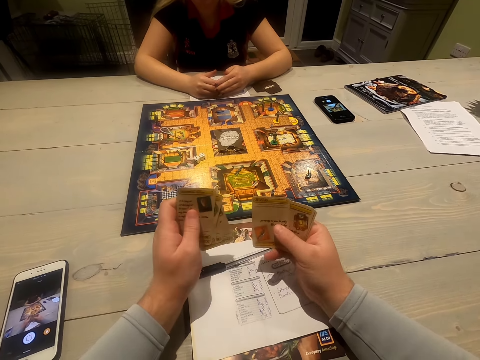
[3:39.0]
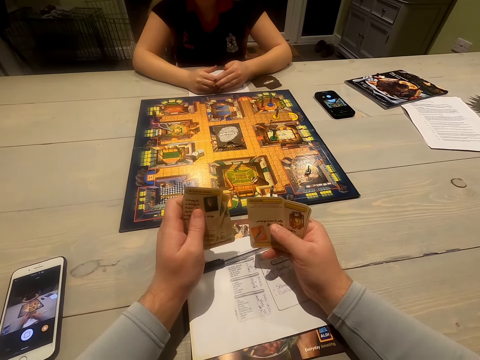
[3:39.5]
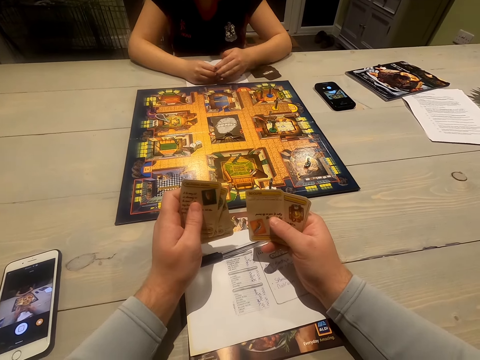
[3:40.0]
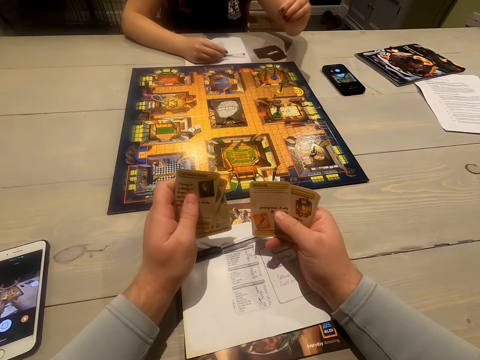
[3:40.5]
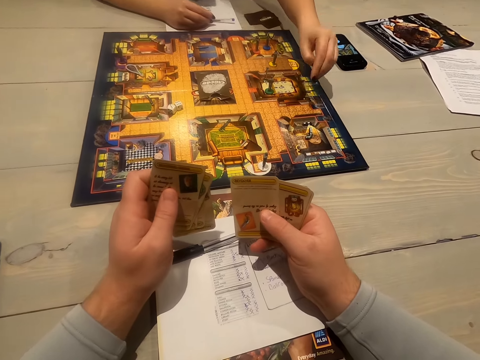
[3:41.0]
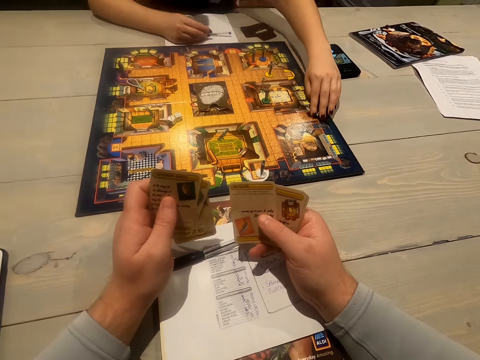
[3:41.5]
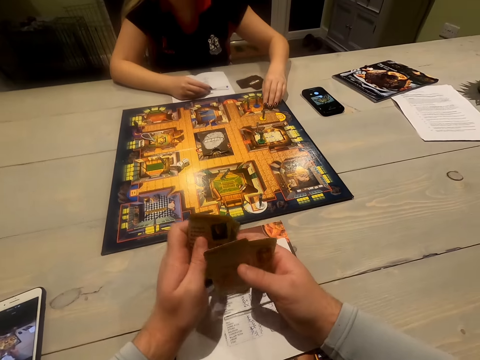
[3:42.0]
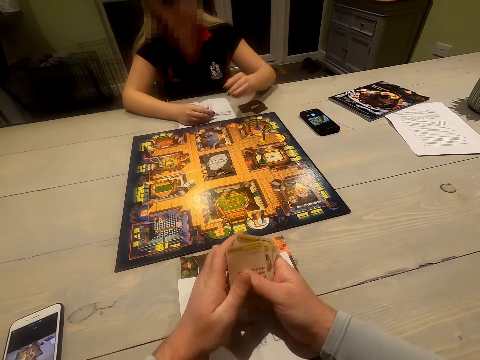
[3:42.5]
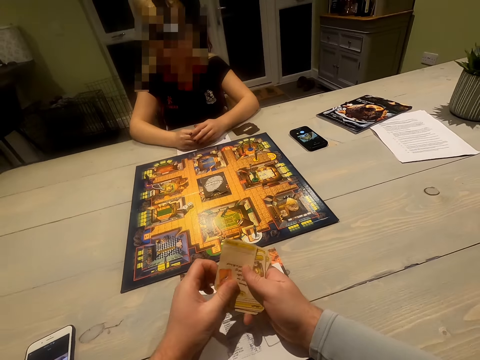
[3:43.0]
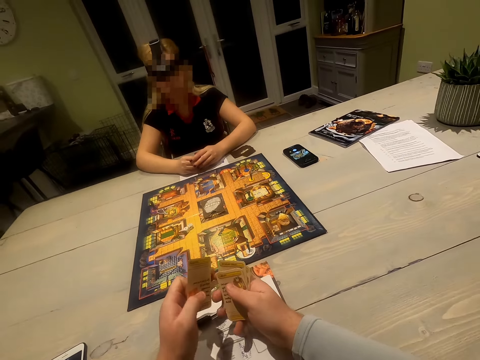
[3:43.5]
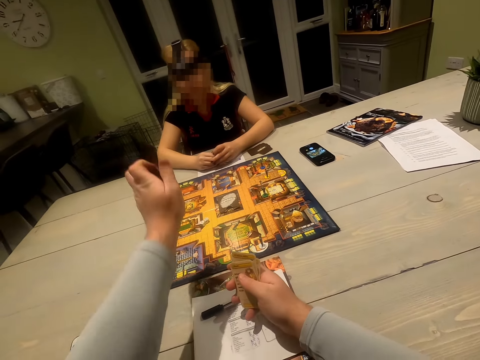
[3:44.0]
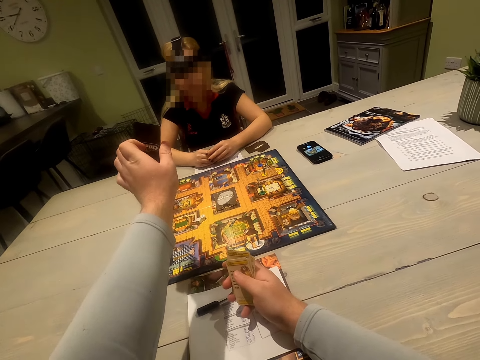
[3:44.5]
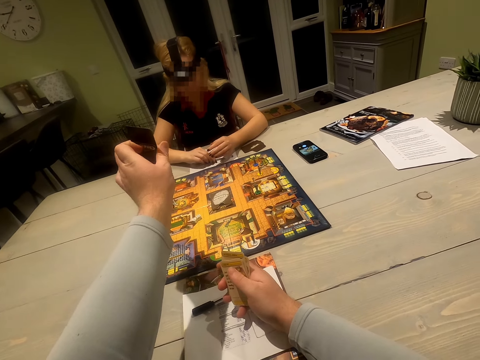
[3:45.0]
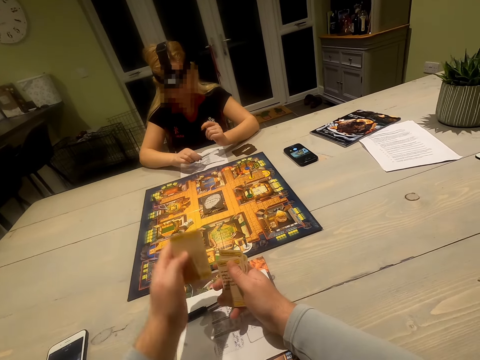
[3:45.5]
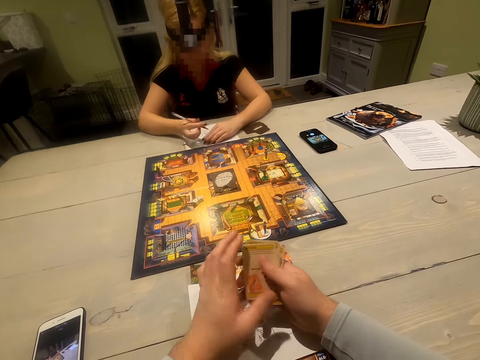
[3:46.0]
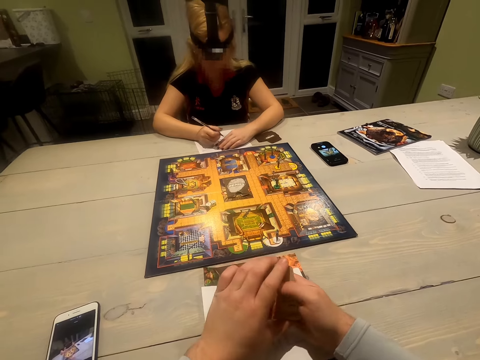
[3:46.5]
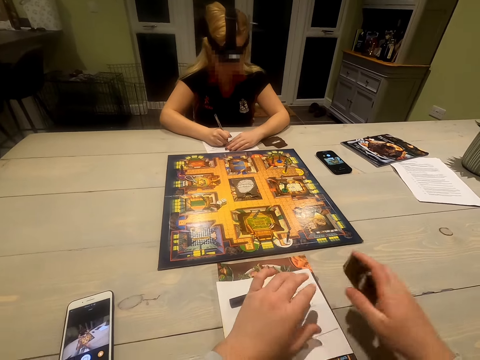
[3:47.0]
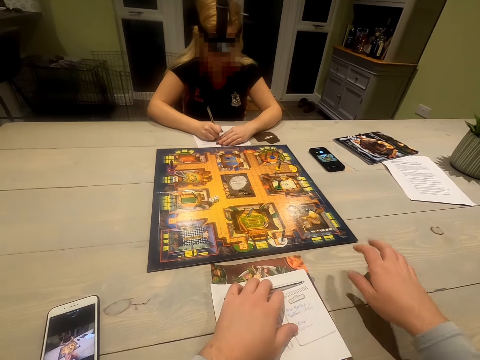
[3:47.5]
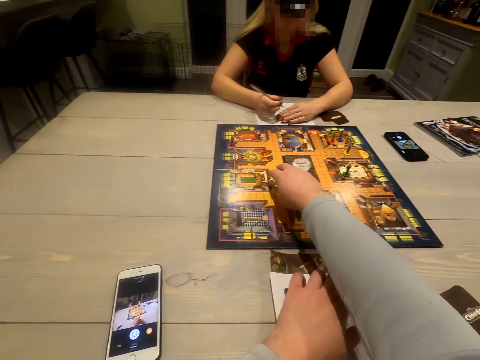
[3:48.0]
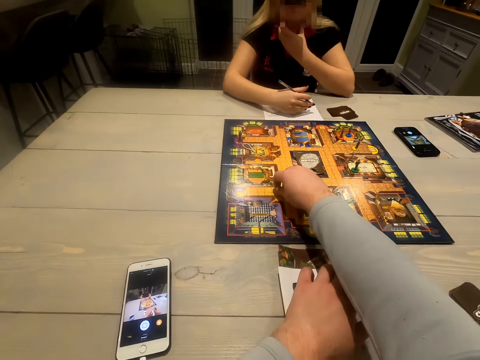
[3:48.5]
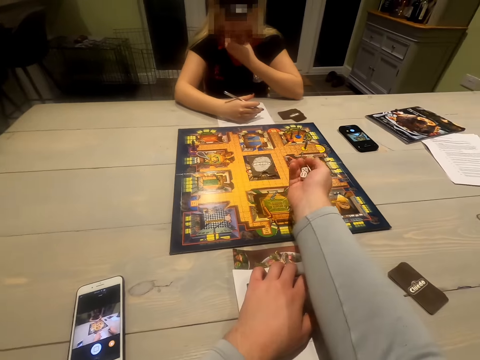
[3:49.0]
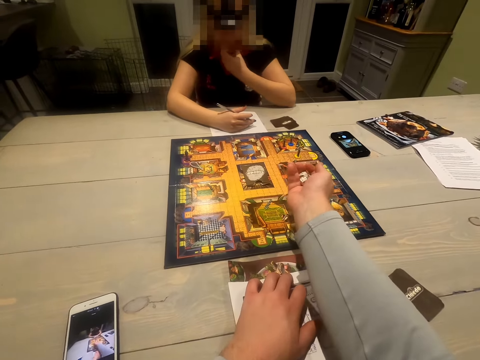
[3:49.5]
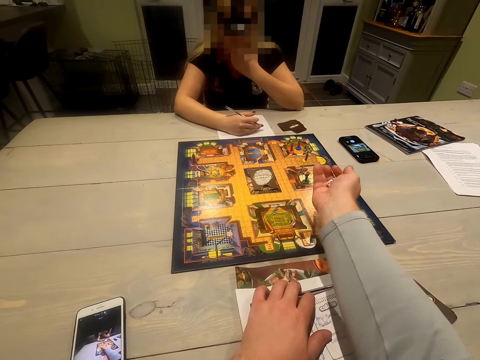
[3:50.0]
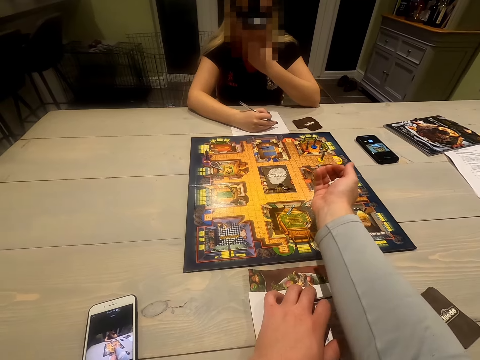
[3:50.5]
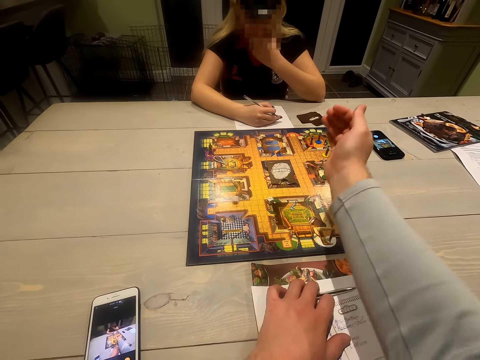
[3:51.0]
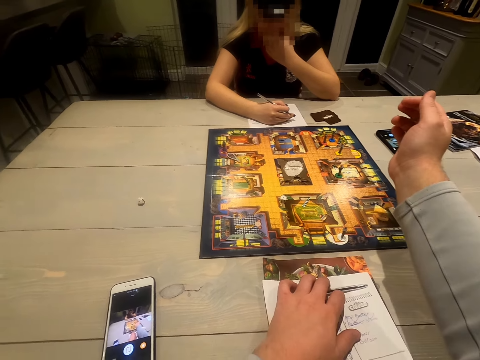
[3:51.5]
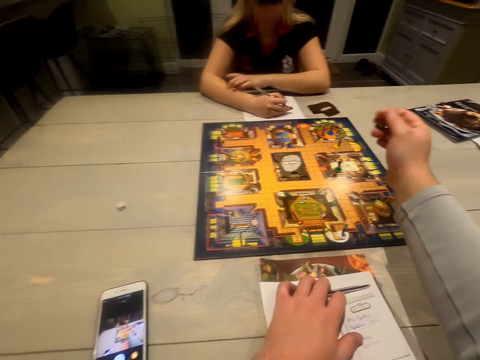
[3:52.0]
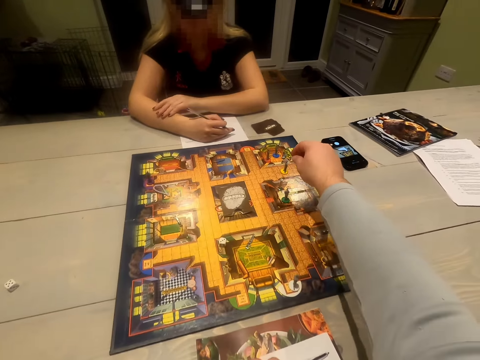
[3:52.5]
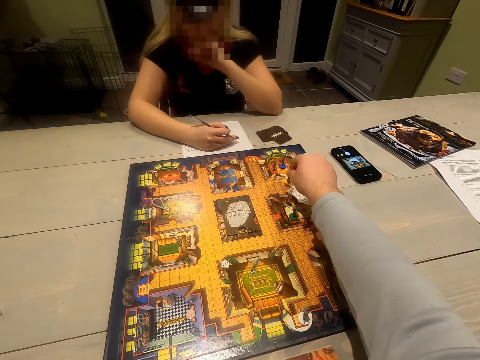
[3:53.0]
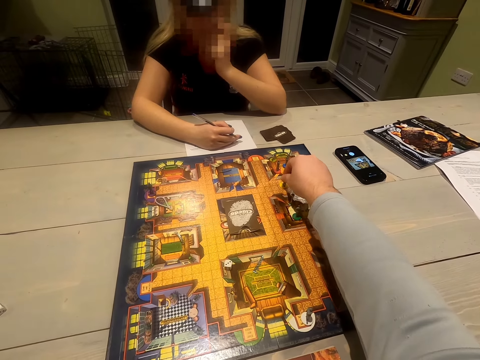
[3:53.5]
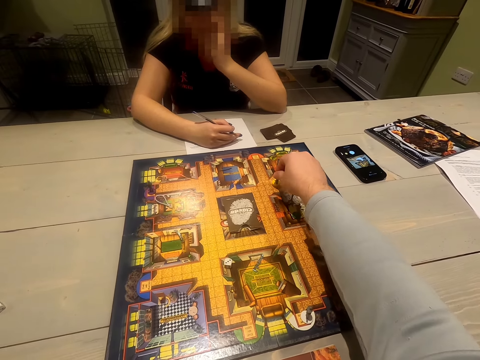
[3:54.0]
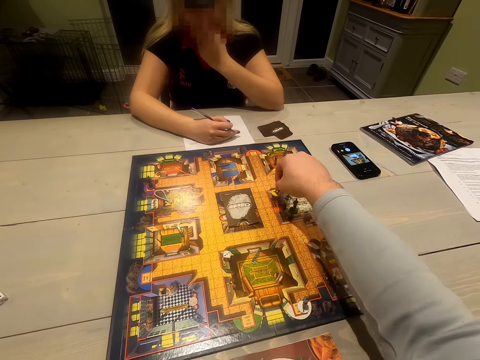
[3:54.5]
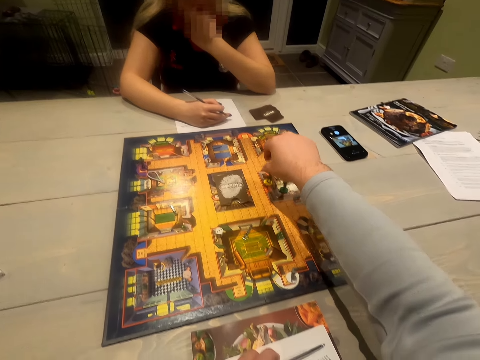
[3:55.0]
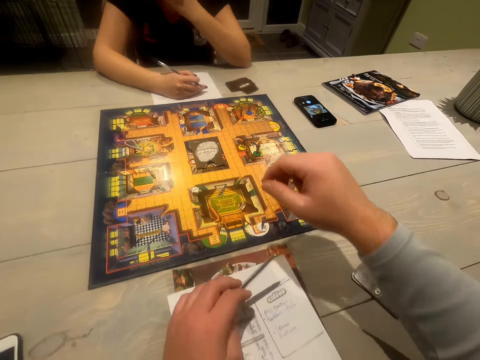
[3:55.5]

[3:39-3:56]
A woman interacts with the camera wearer. The woman moves a pawn on the playing board and places the pawn on the playing board. The camera wearer shows a playing card to the woman. The woman writes on the sheet of paper. The camera wearer places playing cards on the table. They pick up the dice, shake the dice on the hand, and drop the dice on the playing board. They move the pawn on the playing board.

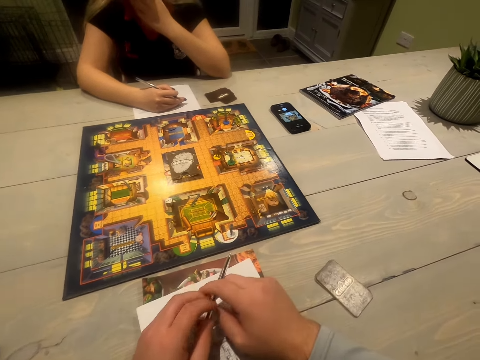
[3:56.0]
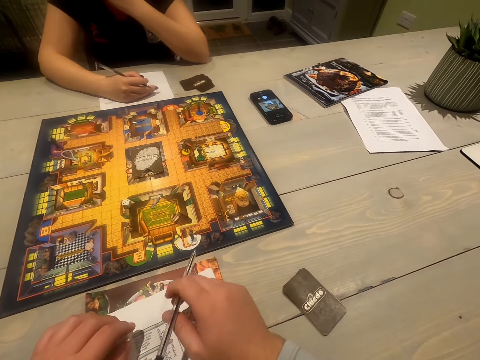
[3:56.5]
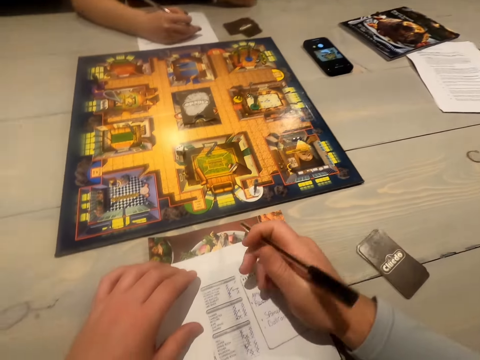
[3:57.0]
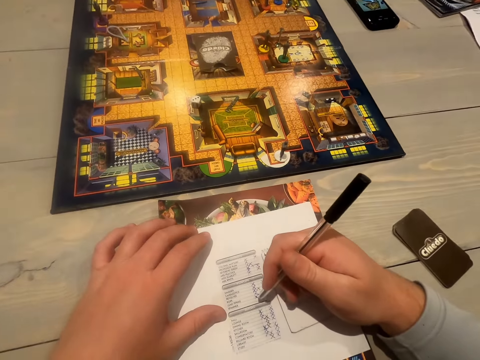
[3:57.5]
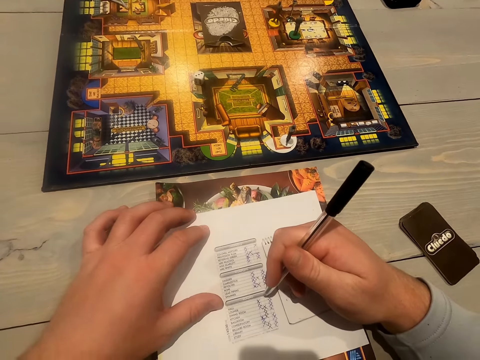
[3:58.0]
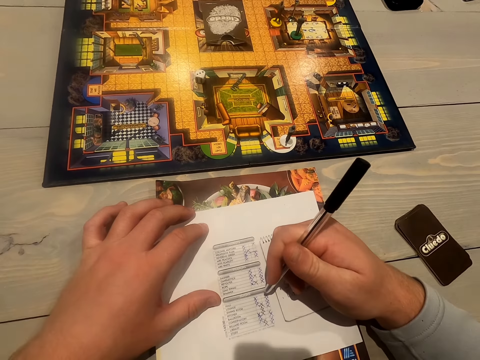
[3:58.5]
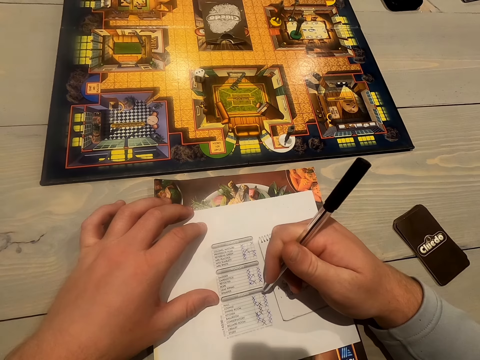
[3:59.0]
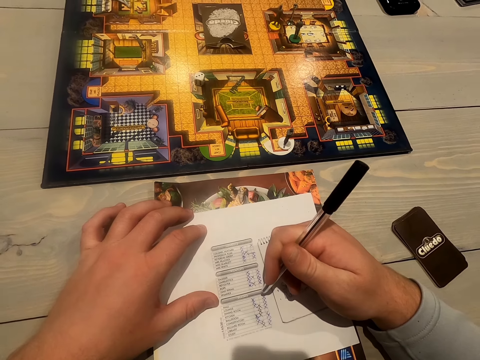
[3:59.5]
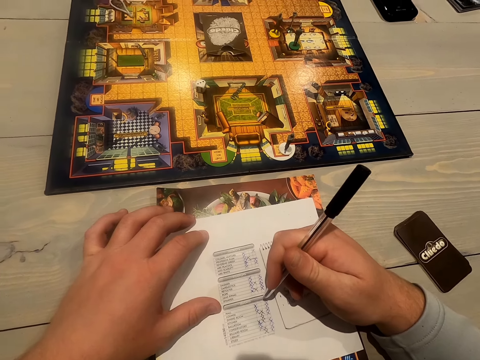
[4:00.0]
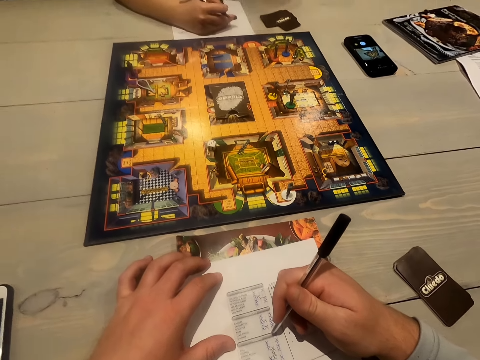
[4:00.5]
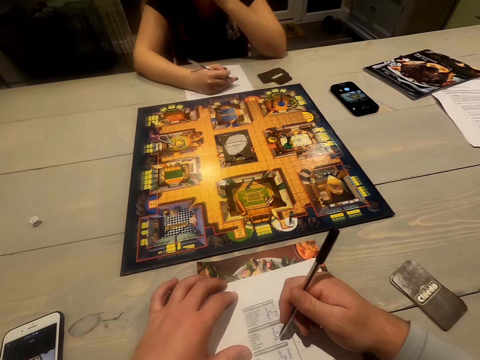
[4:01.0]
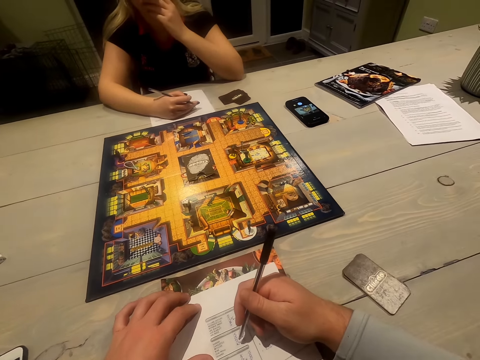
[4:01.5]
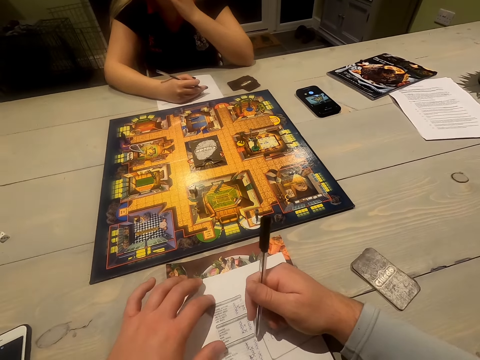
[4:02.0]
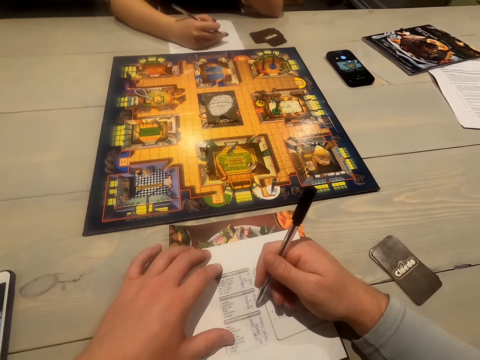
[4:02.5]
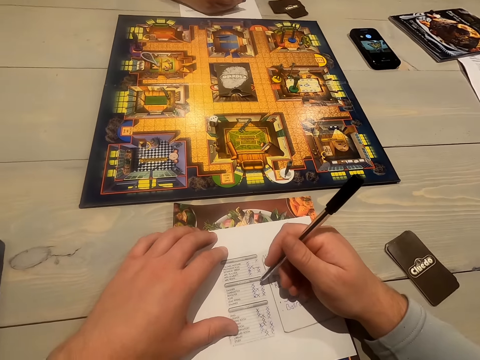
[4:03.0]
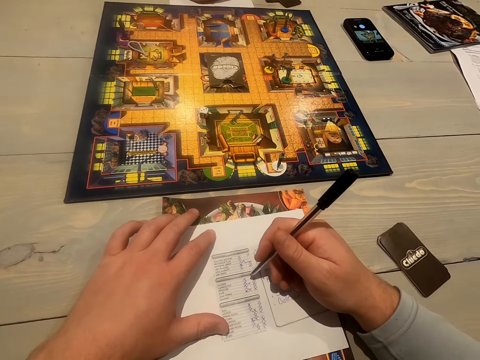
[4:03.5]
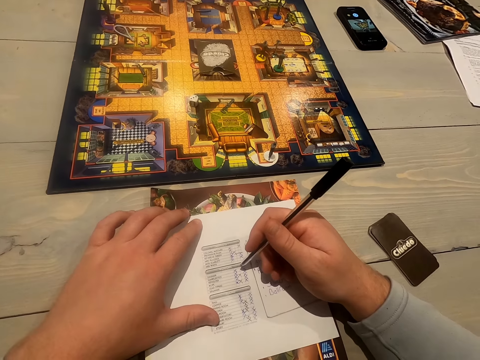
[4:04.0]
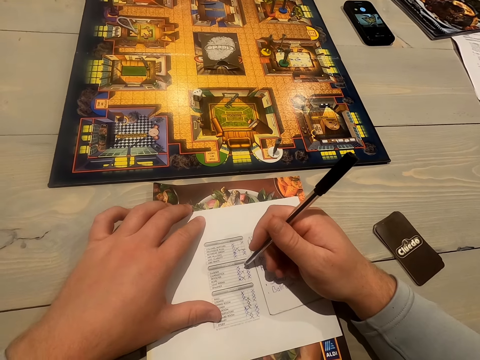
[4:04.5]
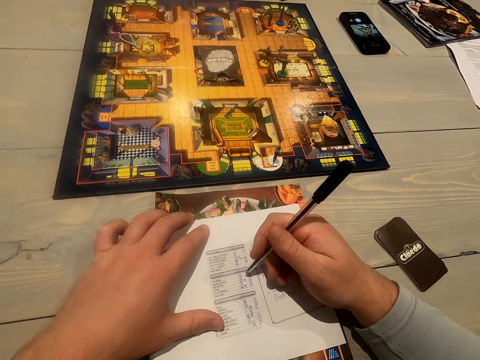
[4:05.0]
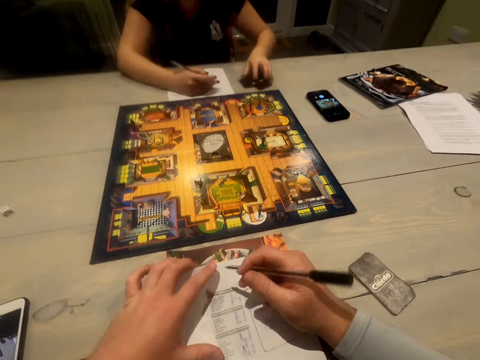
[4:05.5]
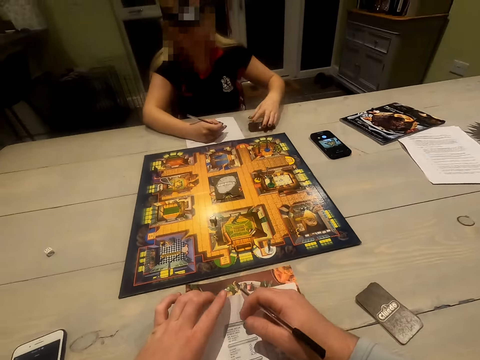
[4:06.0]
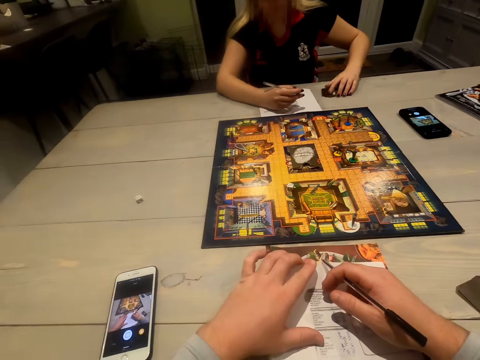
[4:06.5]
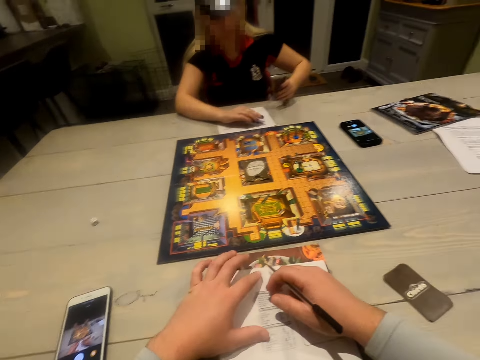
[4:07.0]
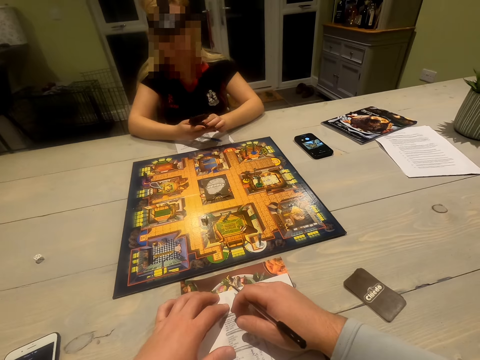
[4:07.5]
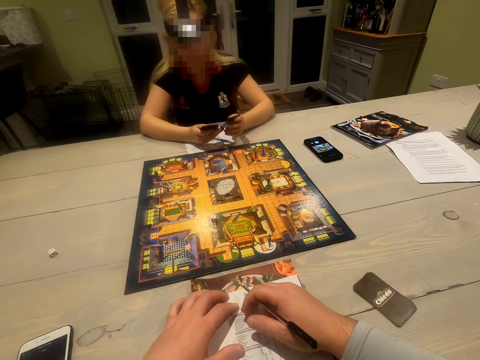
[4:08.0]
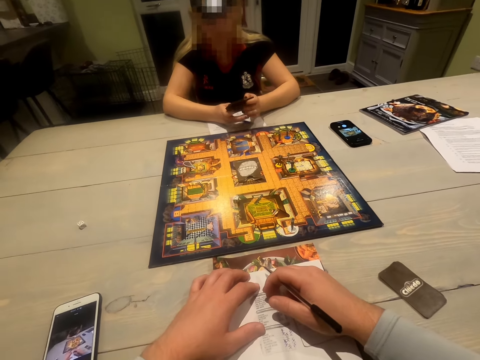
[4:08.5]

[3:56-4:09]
The camera wearer interacts with a woman. They hold the pen. They interact with the woman. The woman holds playing cards.
